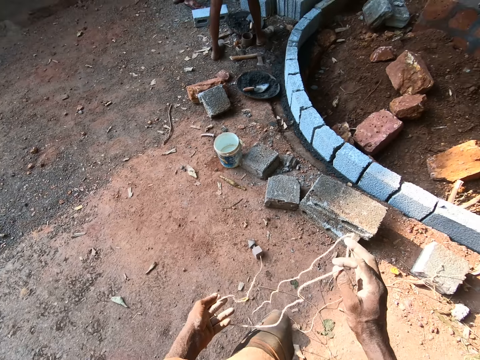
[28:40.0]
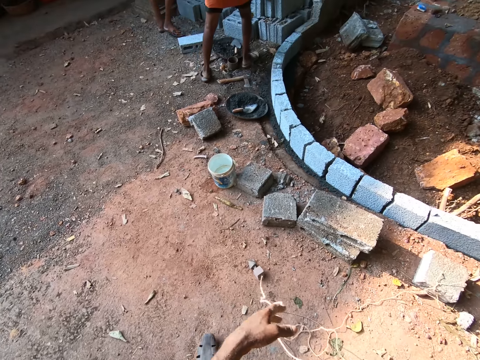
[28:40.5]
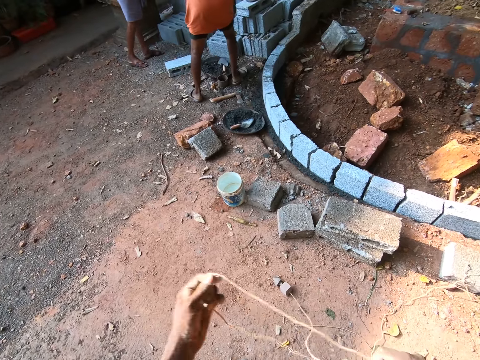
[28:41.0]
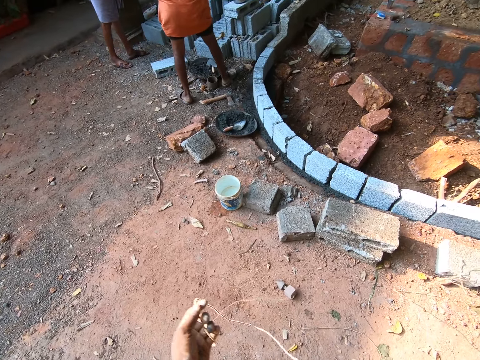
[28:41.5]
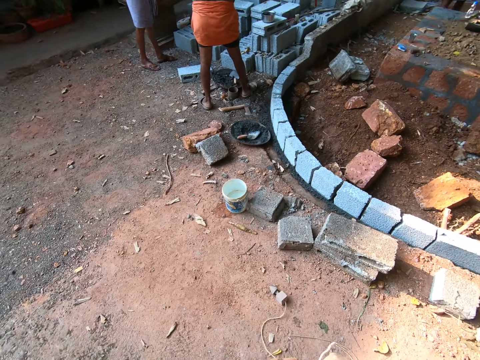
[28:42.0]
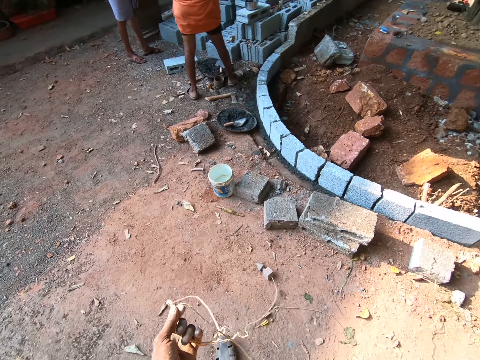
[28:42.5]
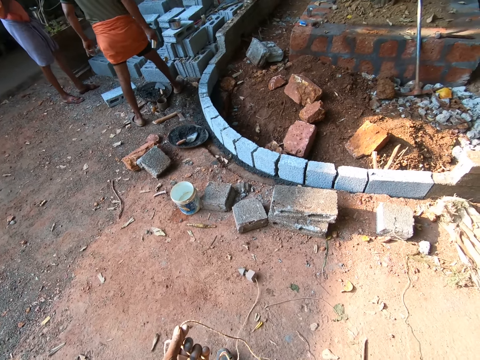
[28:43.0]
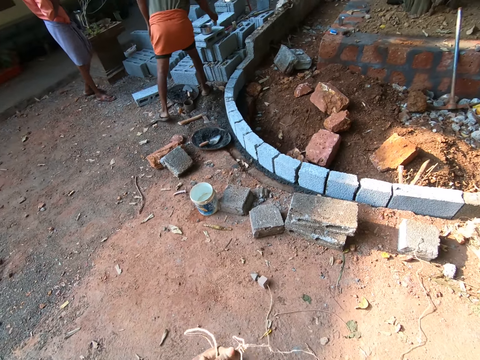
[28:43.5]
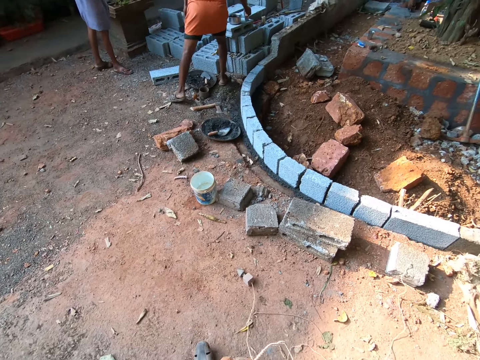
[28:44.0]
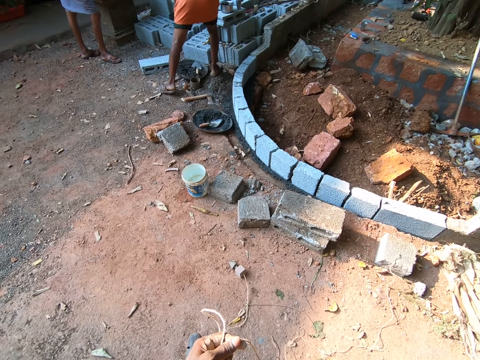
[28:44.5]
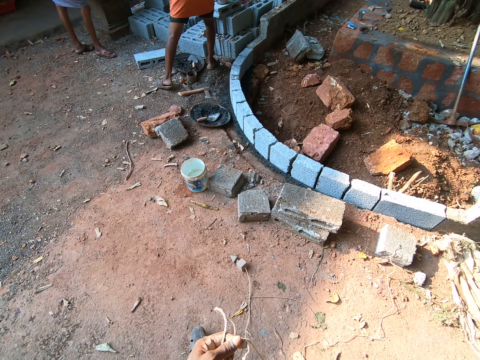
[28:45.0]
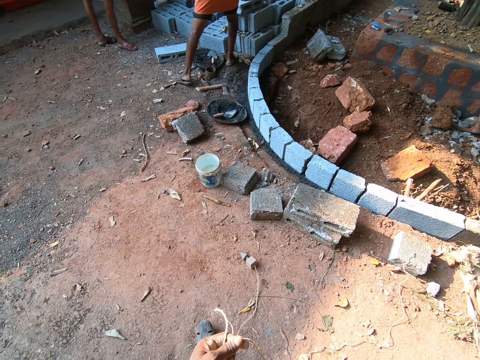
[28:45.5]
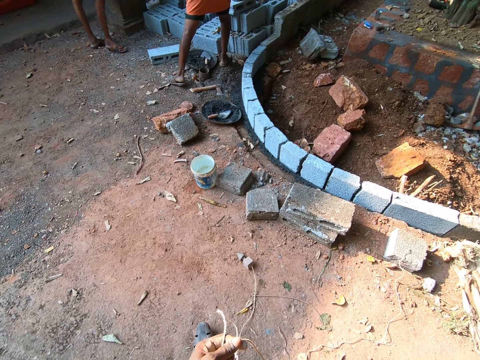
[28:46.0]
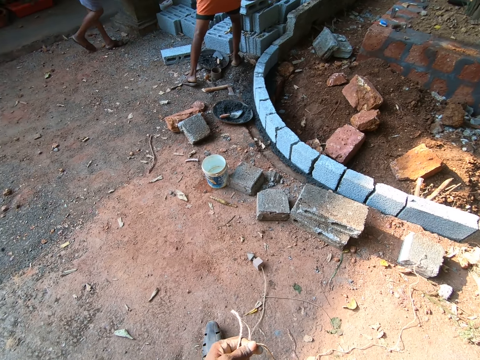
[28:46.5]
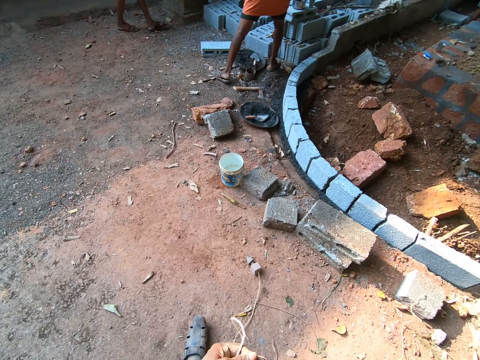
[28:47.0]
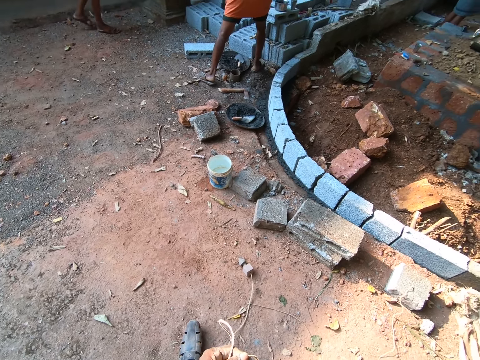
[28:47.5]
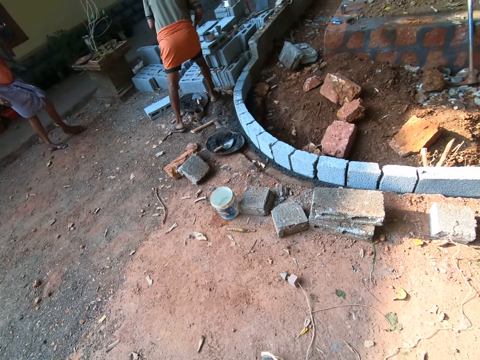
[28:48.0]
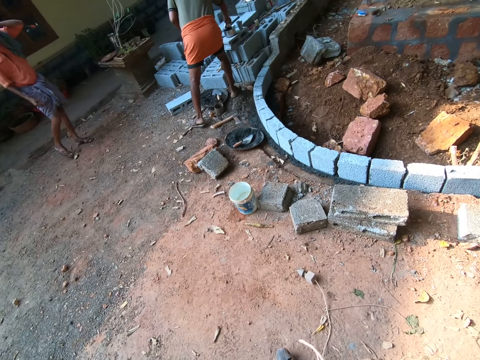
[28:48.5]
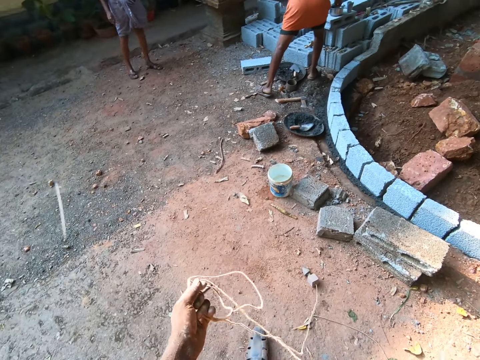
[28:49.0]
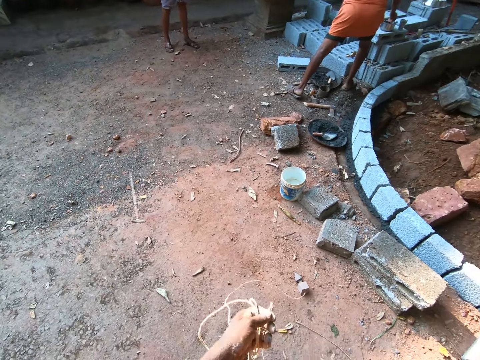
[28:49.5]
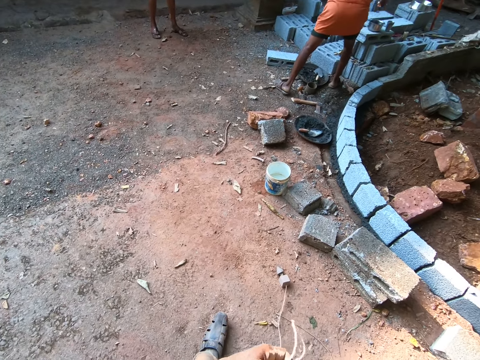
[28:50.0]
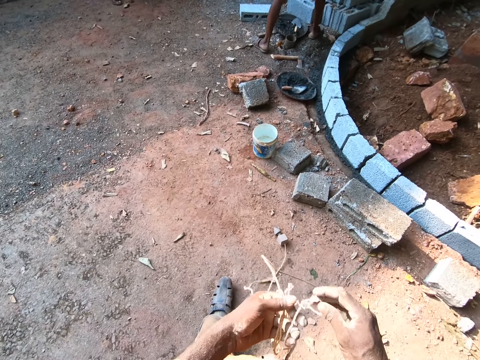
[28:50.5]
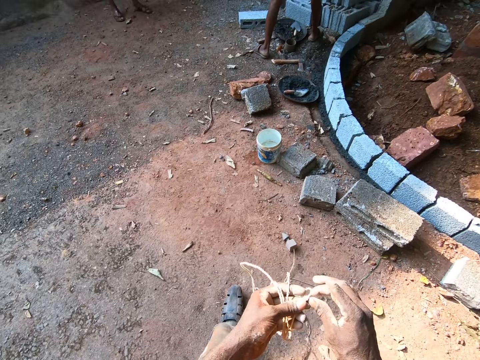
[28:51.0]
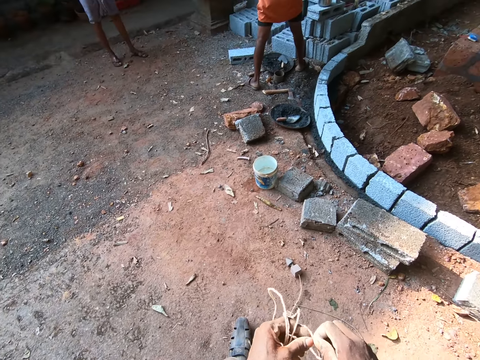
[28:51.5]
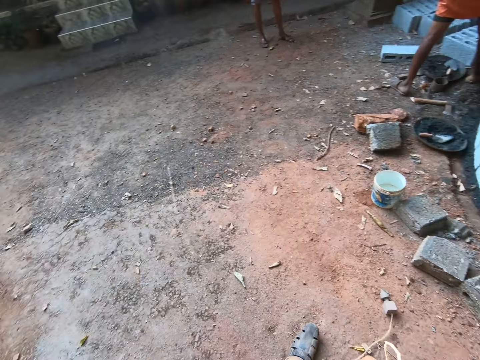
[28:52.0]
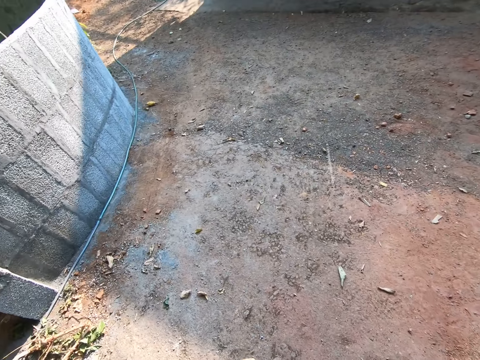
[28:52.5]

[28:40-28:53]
A person touches the concrete. The camera wearer moves the rope on the hand.

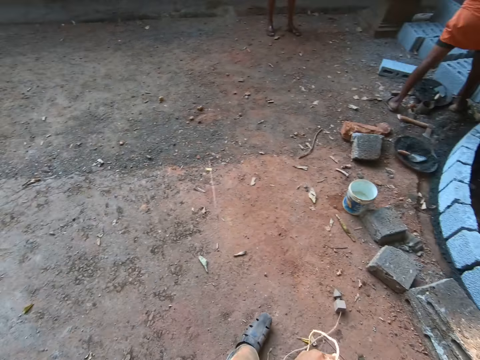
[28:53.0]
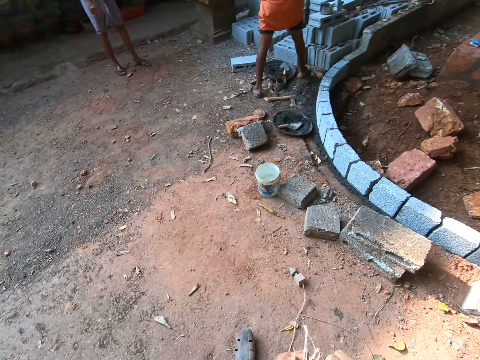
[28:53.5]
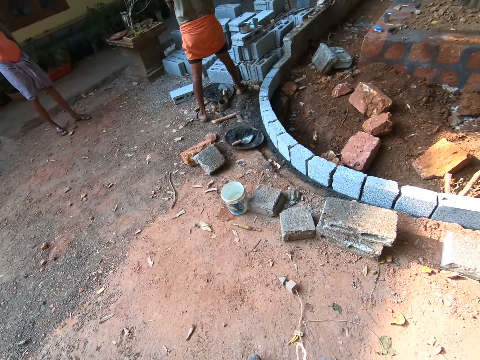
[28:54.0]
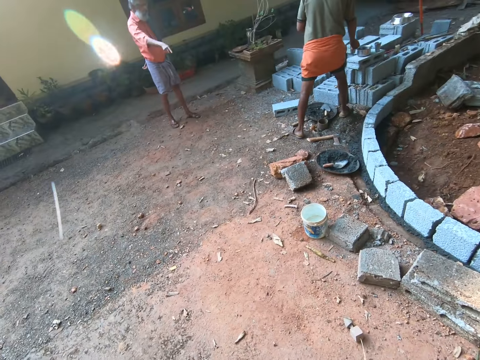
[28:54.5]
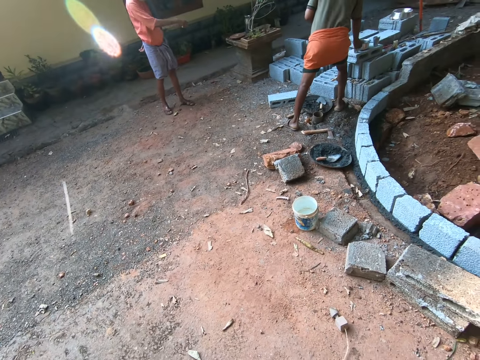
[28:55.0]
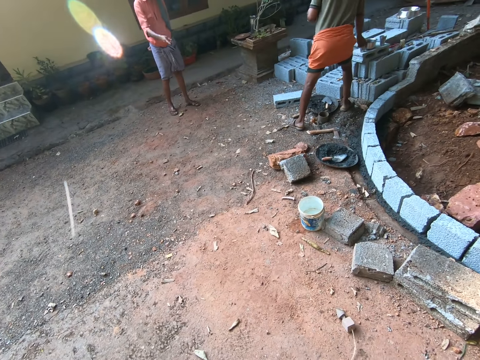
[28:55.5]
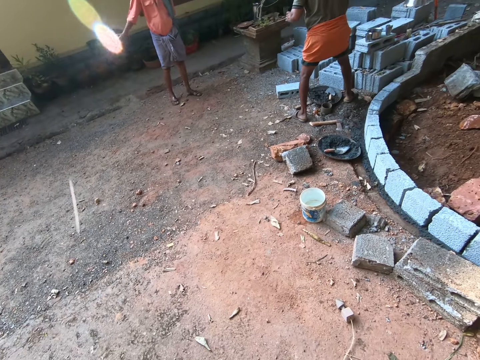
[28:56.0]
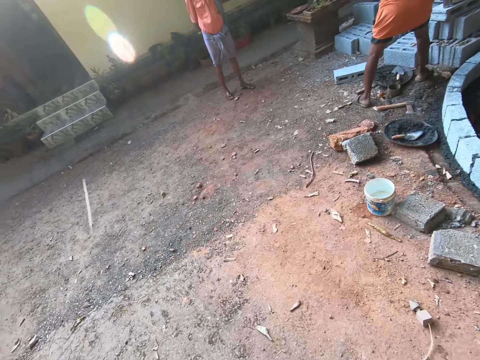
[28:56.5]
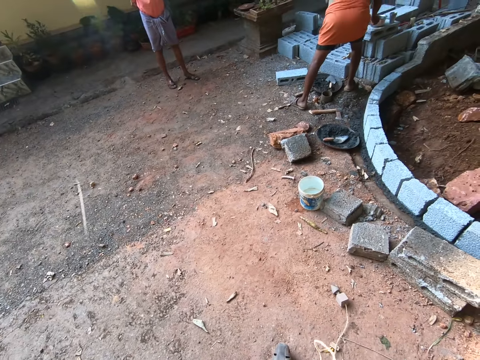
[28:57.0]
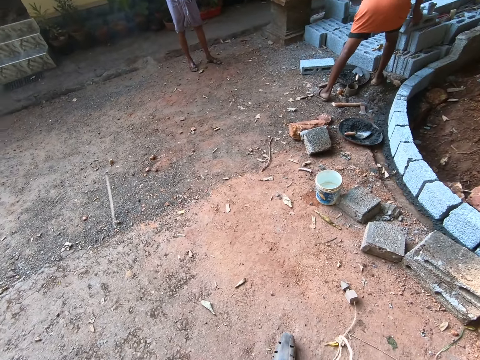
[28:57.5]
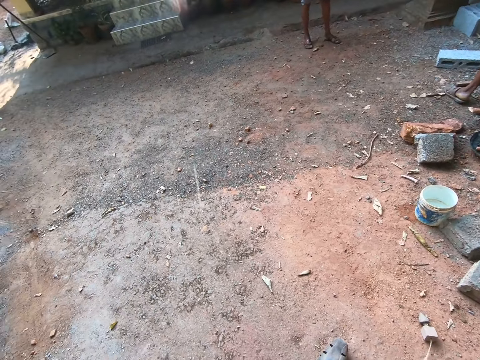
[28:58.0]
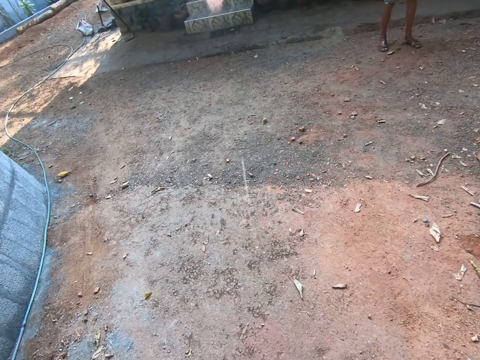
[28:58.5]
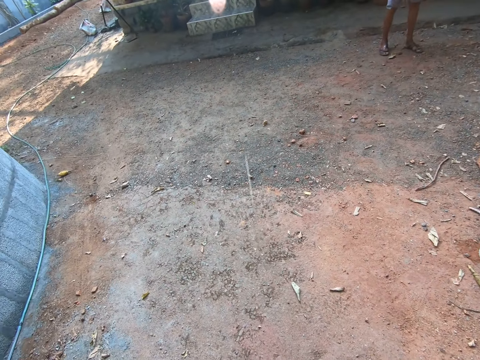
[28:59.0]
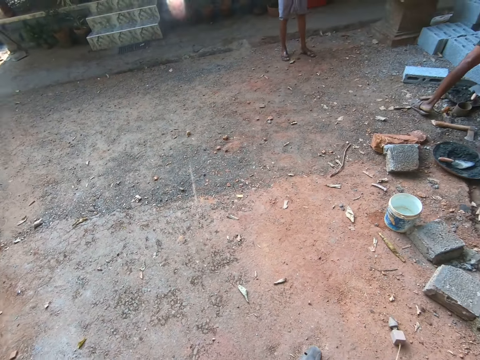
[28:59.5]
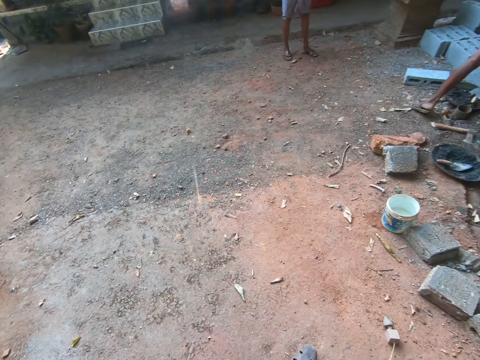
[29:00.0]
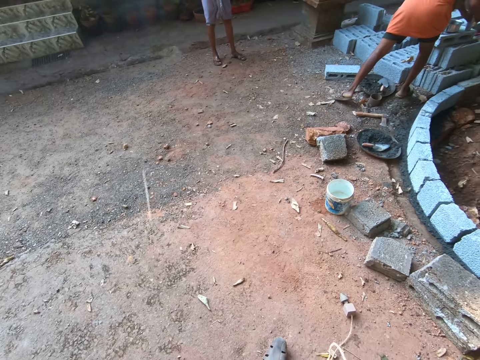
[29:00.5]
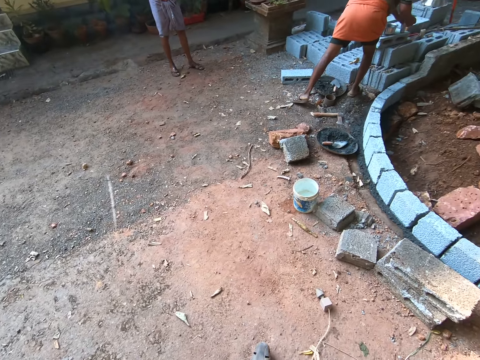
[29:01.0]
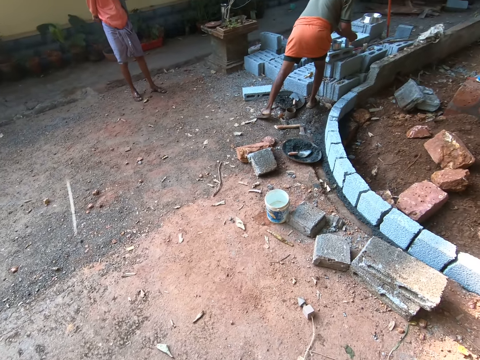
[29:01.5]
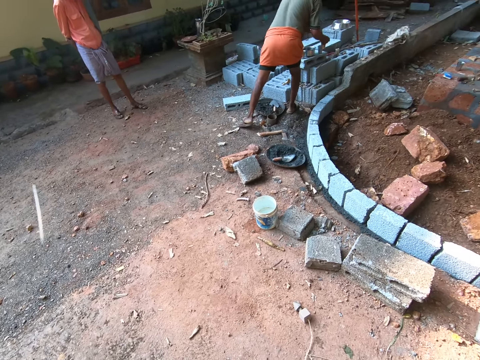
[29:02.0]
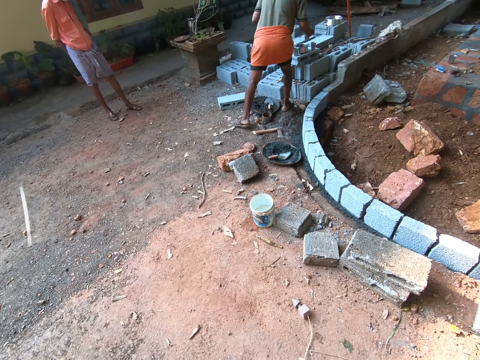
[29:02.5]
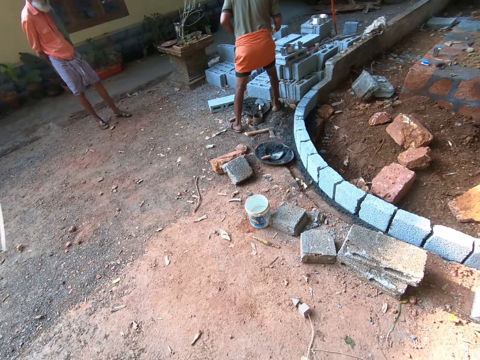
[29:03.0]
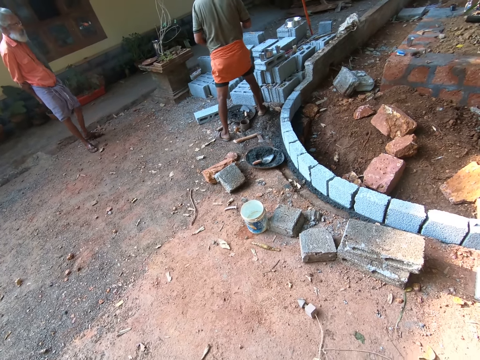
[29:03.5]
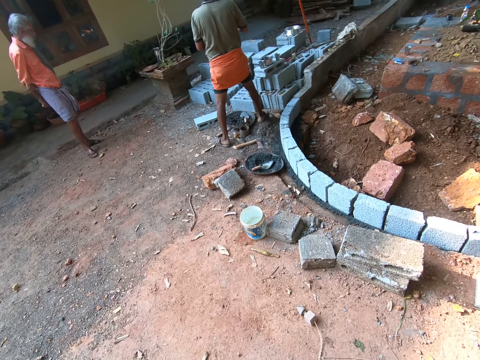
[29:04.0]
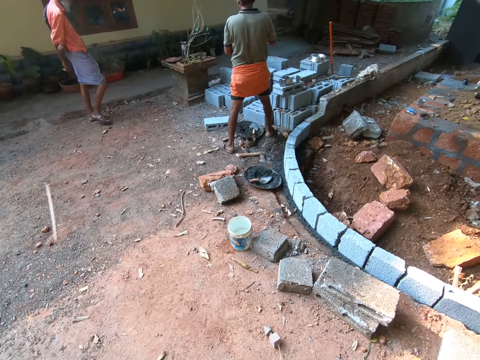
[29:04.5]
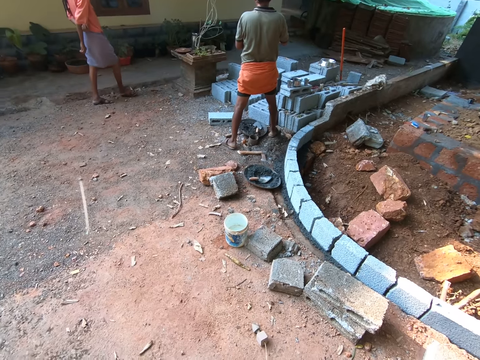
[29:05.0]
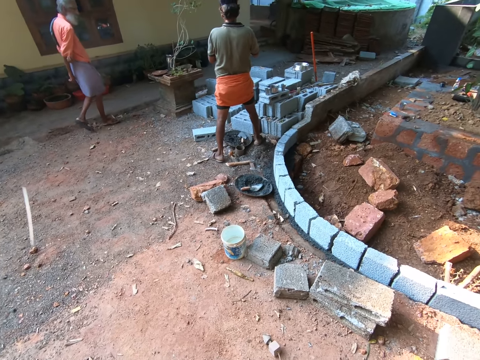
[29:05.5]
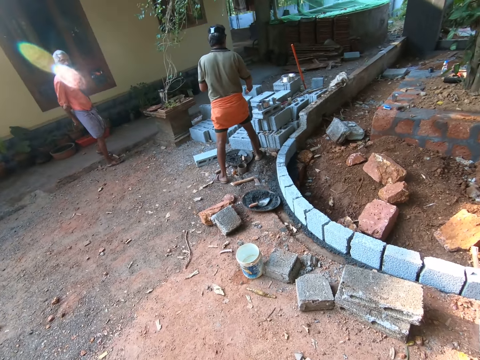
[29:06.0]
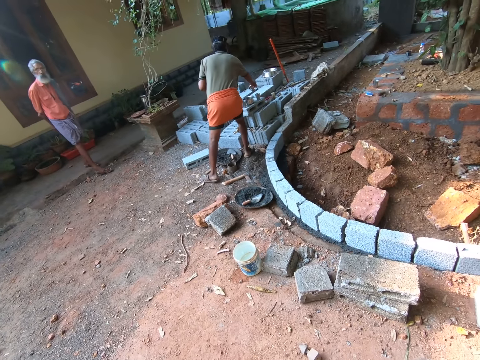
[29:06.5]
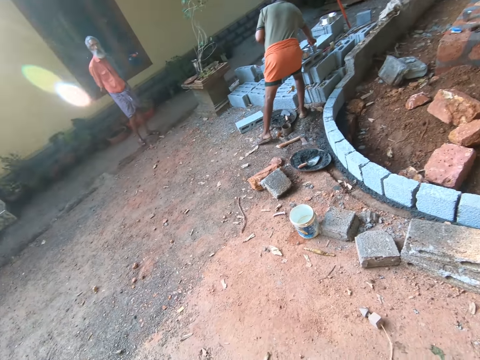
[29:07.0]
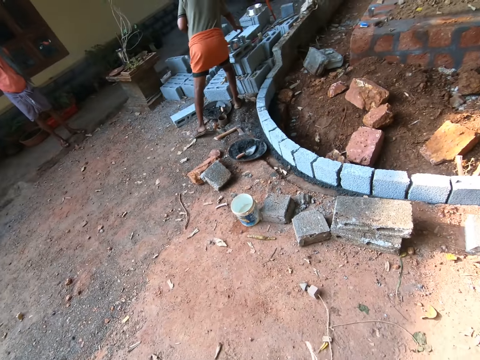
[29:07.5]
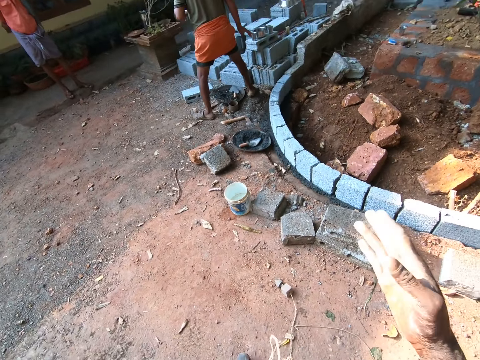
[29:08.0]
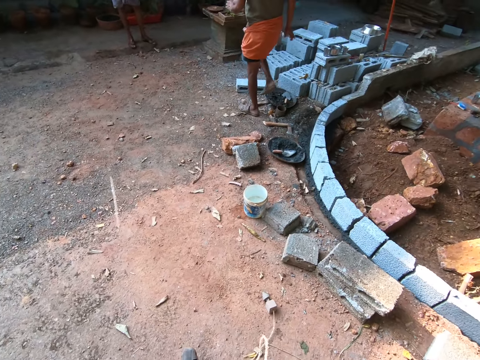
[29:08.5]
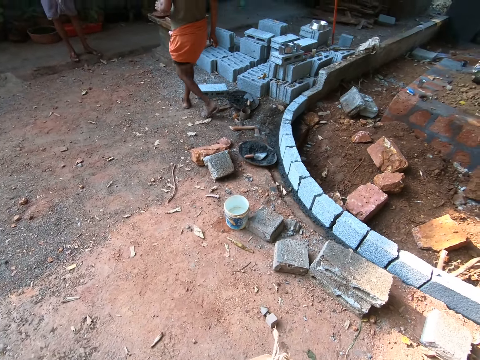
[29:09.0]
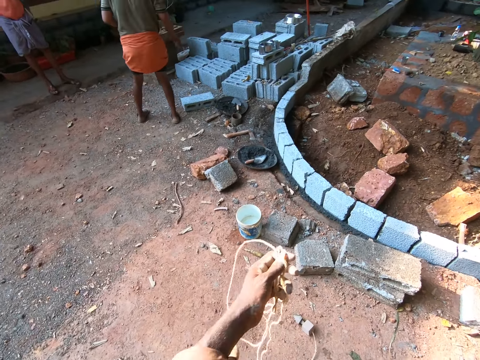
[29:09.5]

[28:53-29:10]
A person points at the concrete. Another person takes the small stone. The camera wearer converses with three men. The other person moves from the concrete and touches the concrete. The camera wearer moves his hands.
